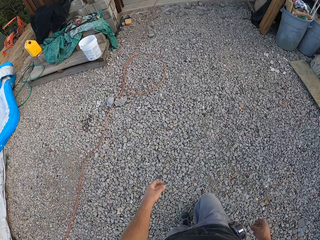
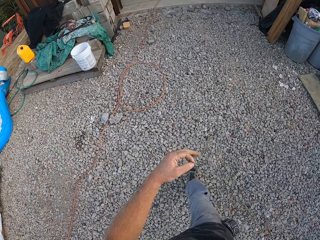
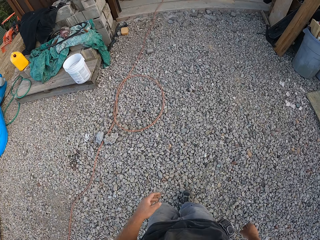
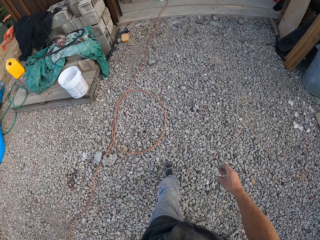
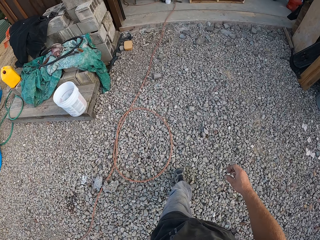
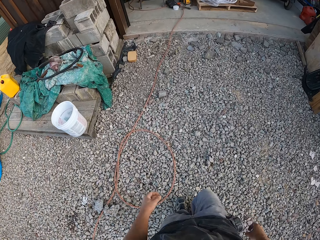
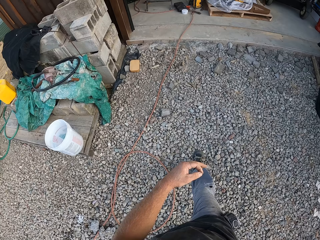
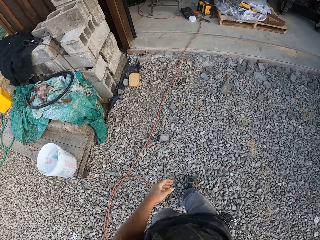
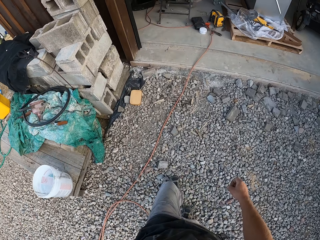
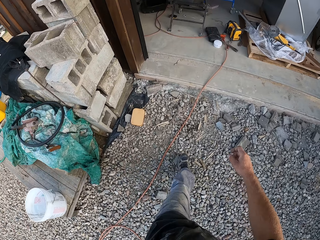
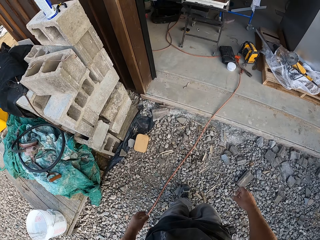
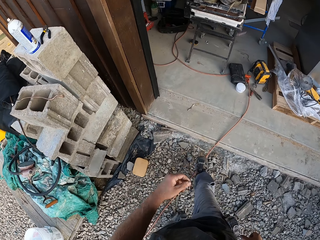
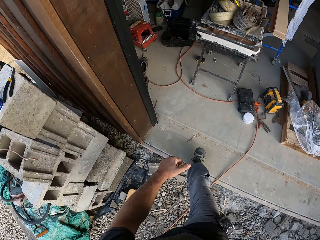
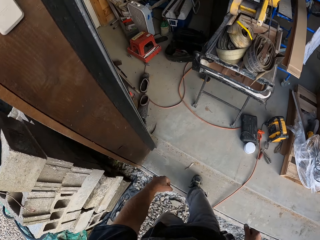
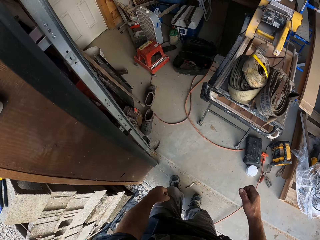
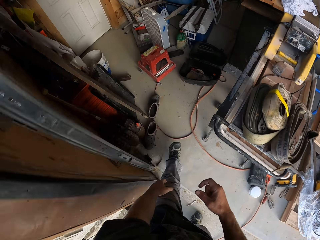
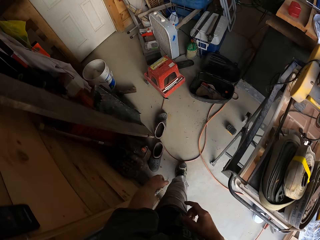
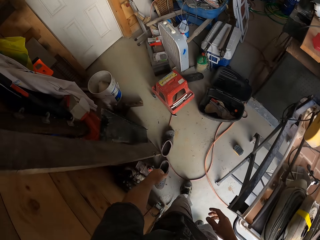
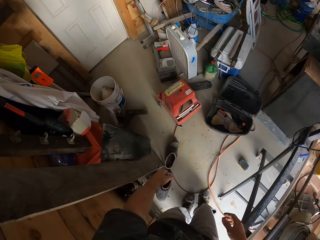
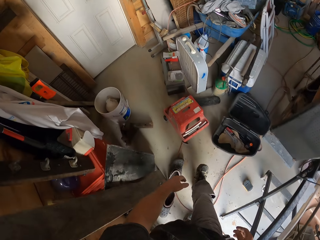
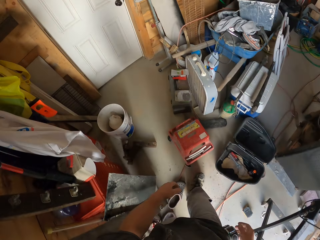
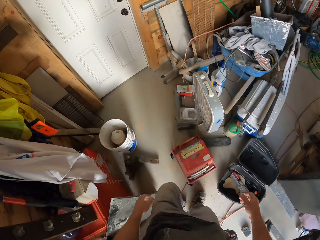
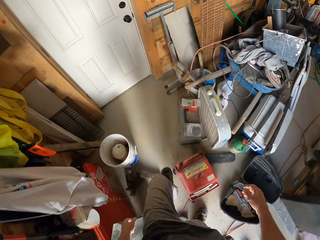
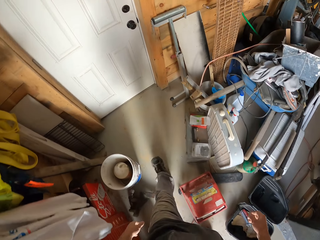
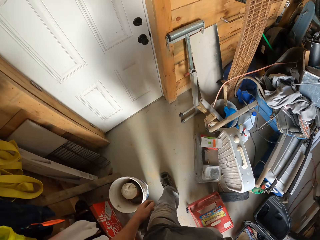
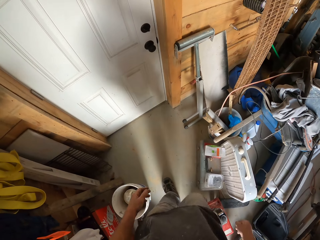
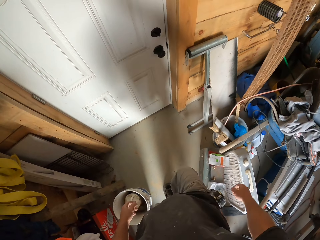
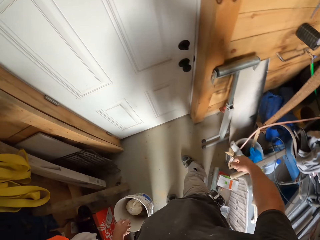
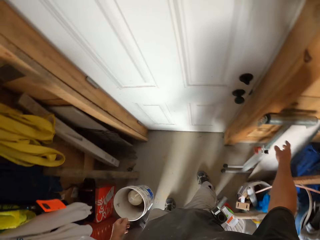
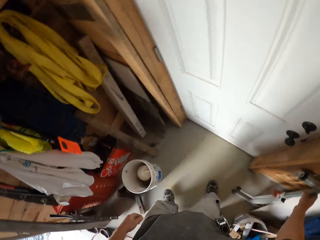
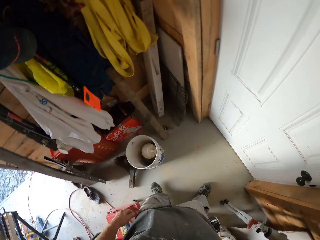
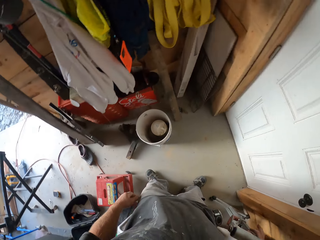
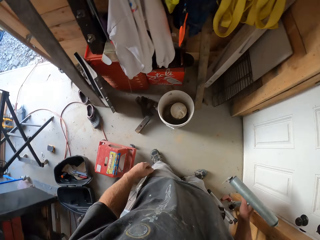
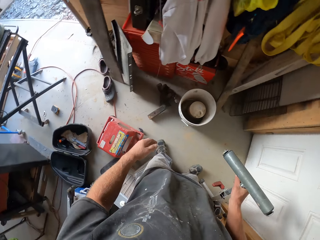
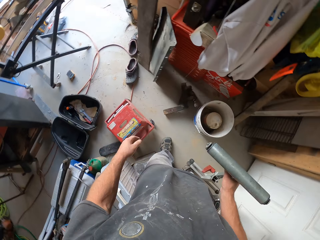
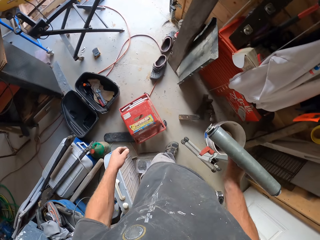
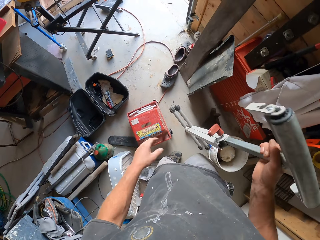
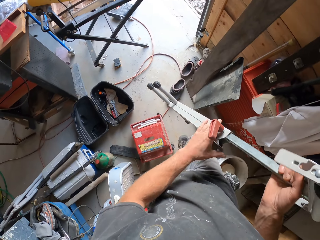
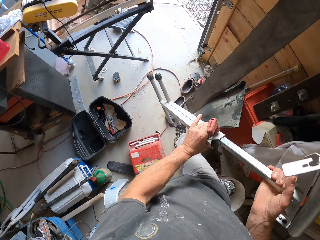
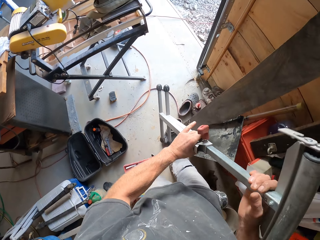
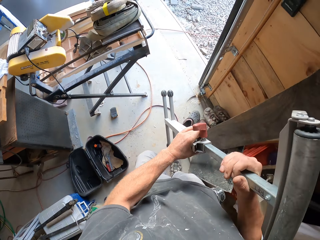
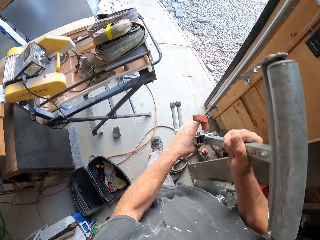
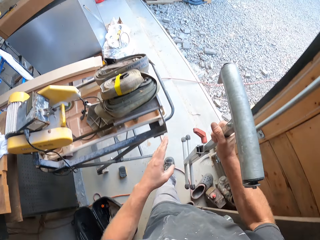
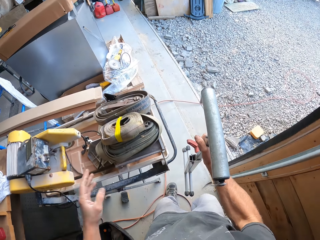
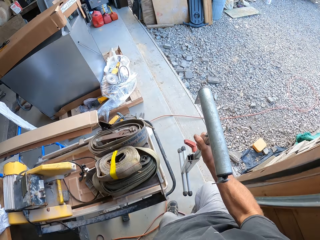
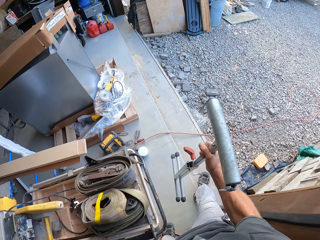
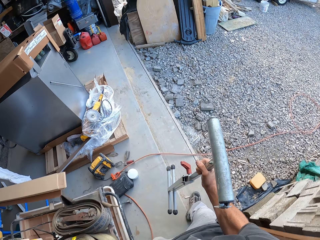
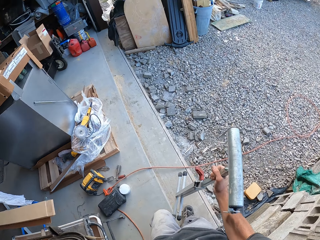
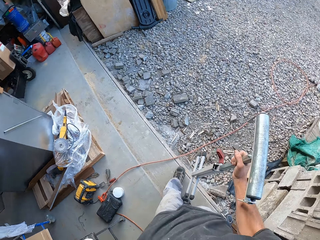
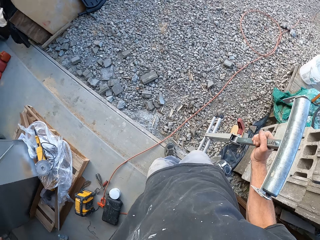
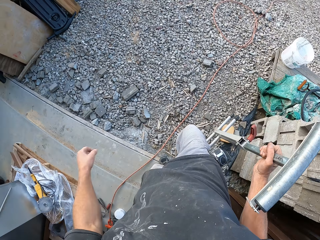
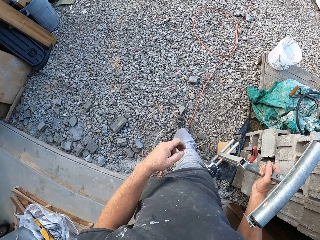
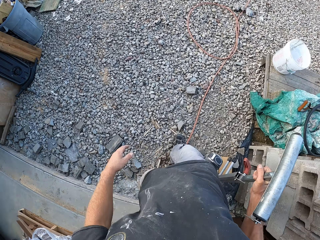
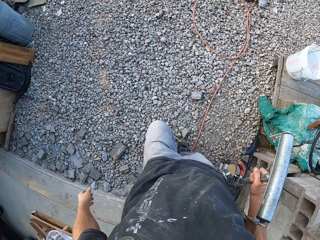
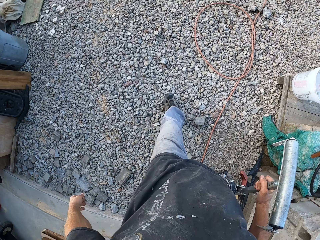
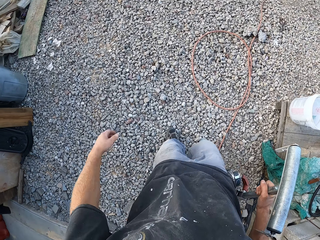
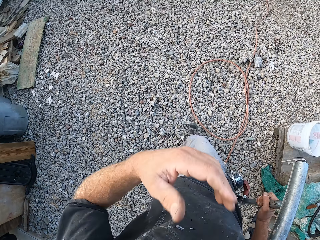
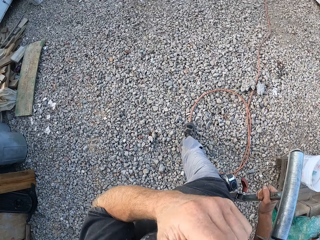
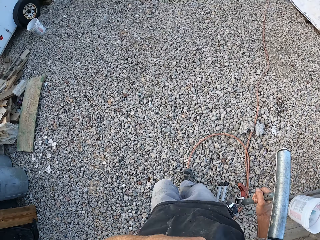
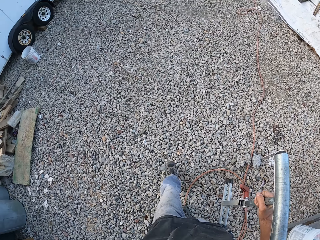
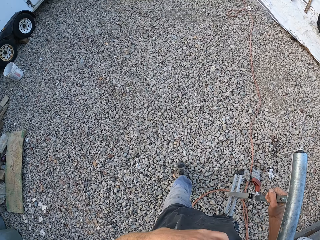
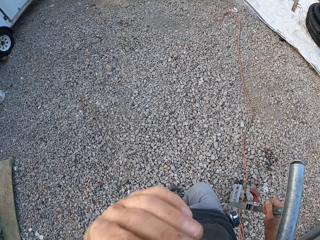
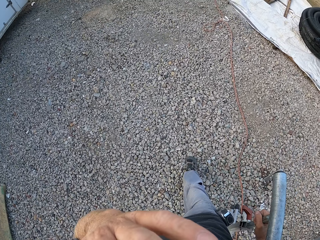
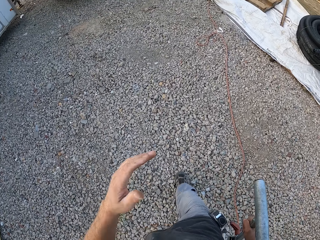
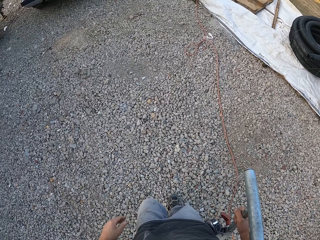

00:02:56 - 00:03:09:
The camera wearer picks up a roller stand. They carry the stand to the garden. They walk around.

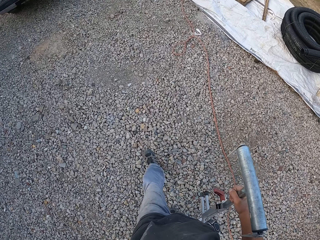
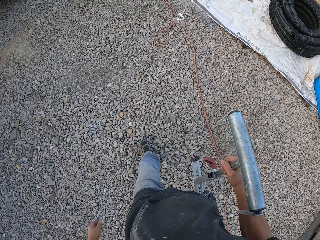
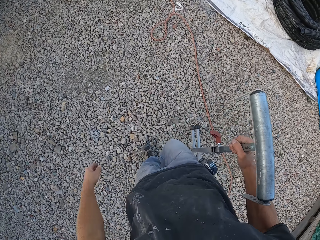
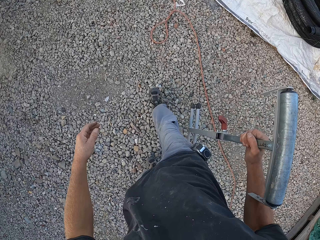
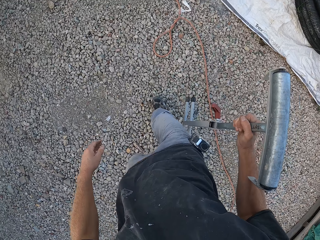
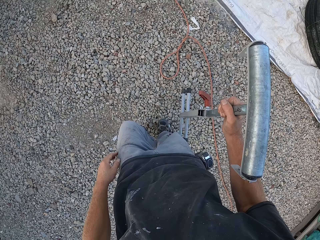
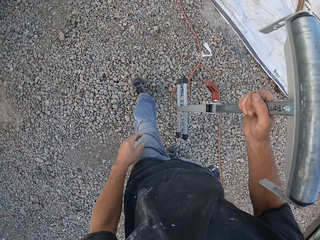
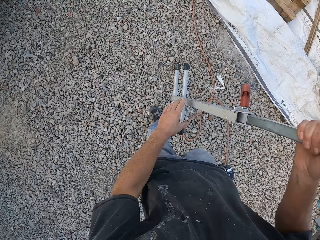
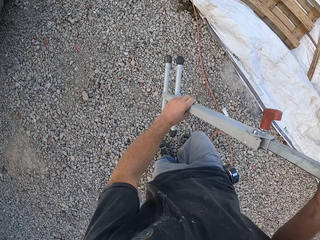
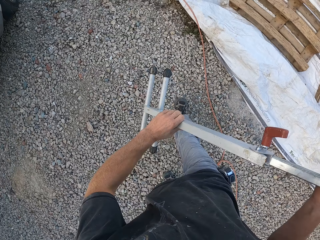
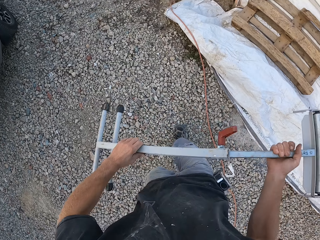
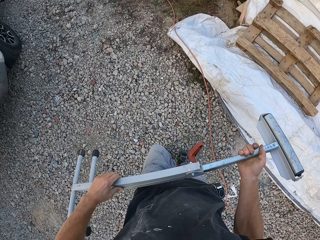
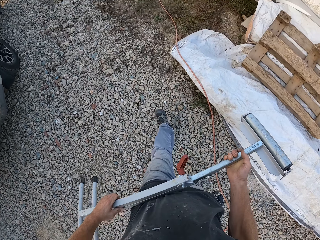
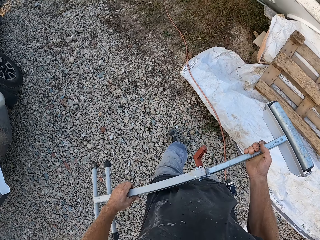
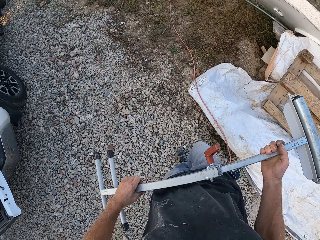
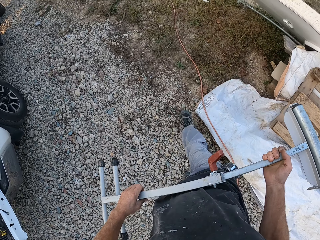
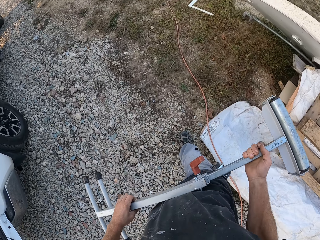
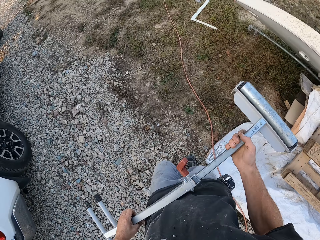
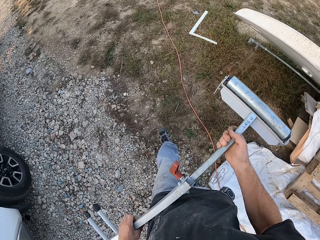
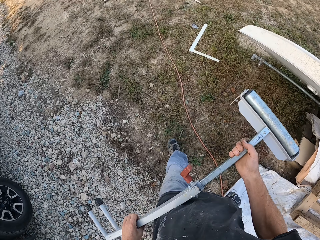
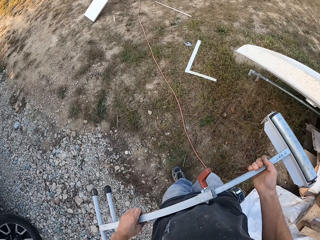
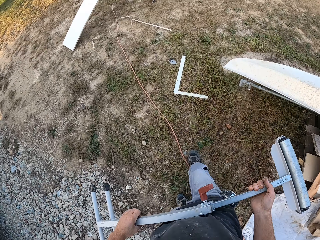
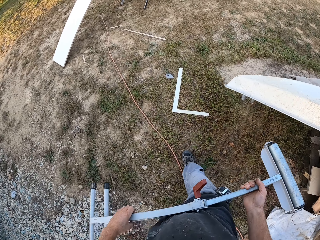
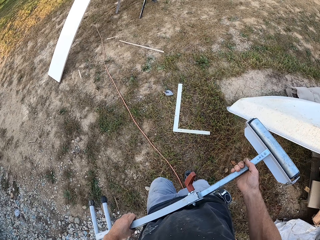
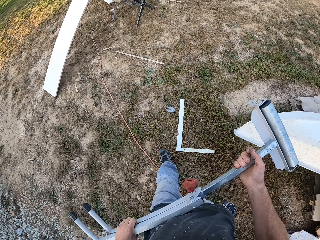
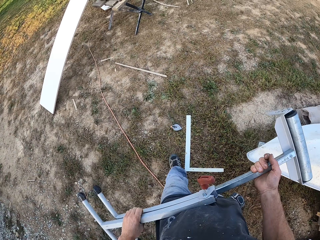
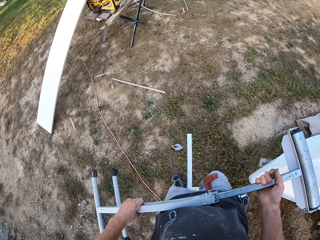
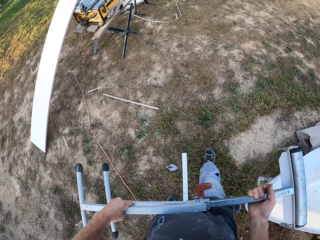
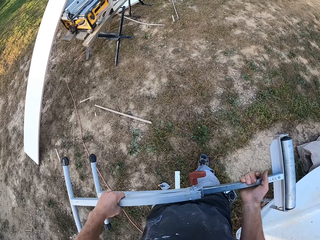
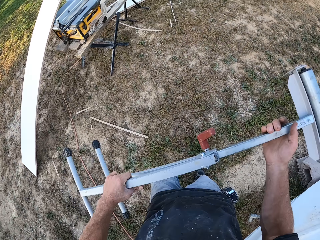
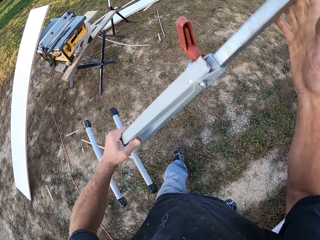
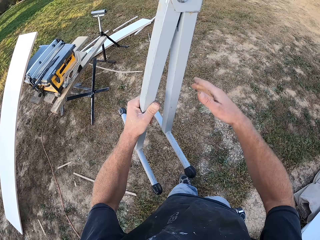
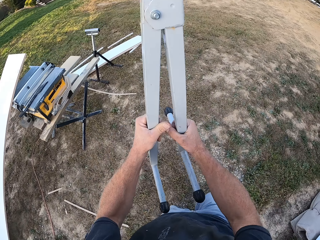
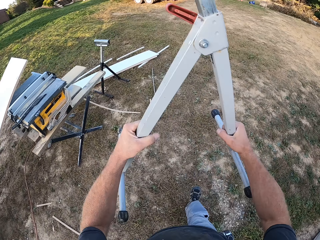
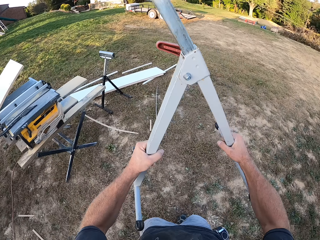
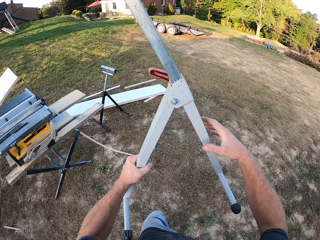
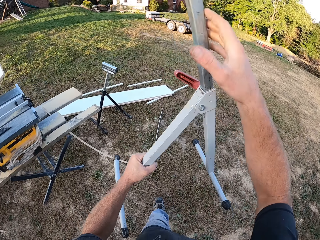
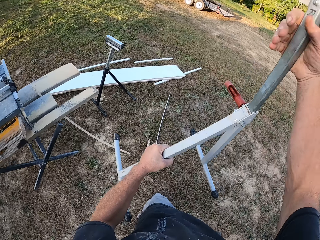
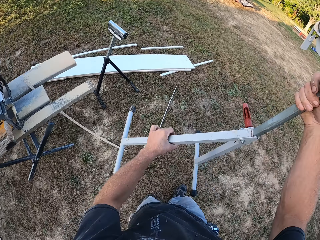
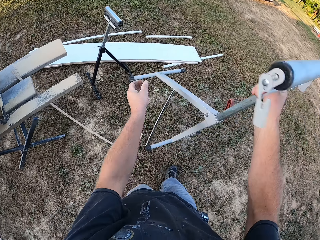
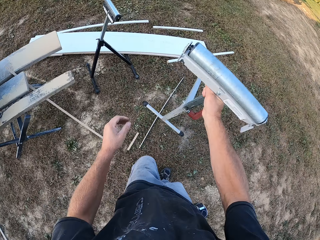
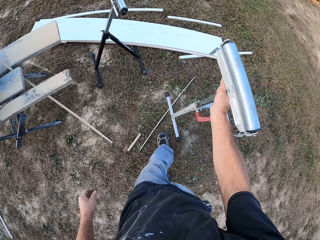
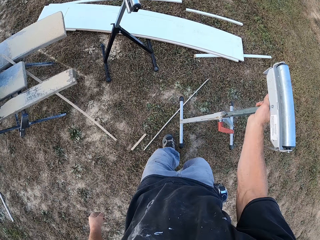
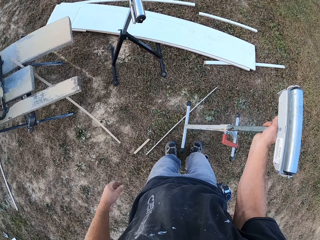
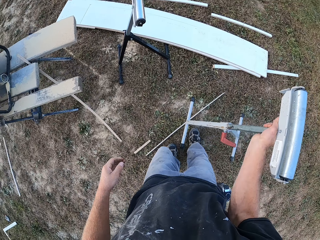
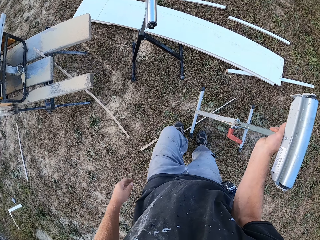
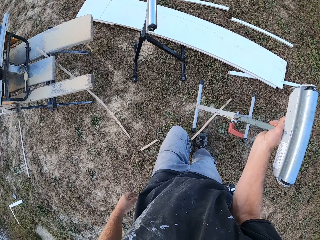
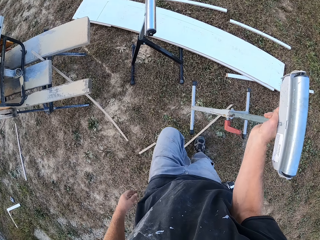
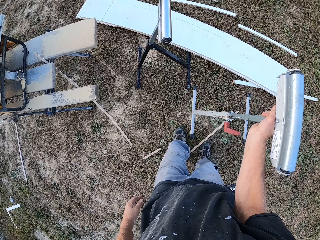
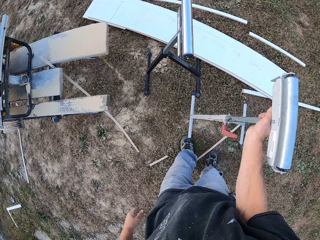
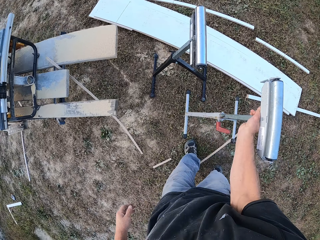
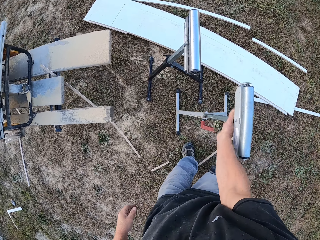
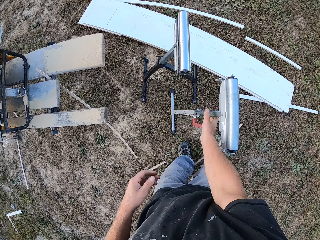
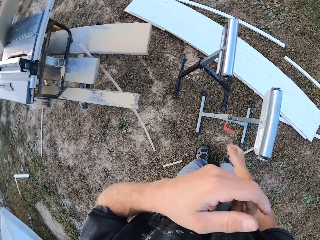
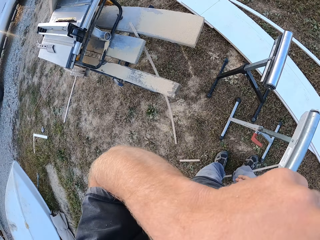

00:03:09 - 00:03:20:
The camera wearer spreads the stand on the way. They pull wood on the ground with a leg. They place the stand on the ground.
